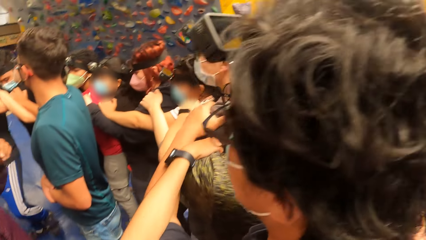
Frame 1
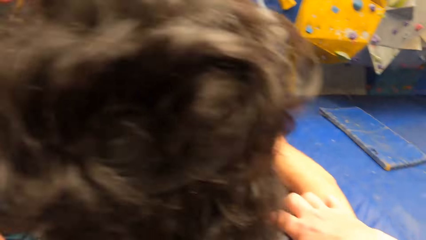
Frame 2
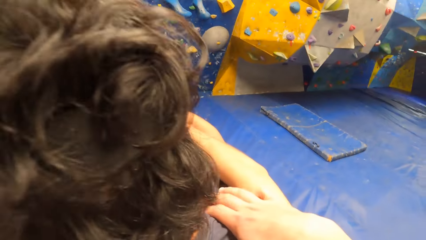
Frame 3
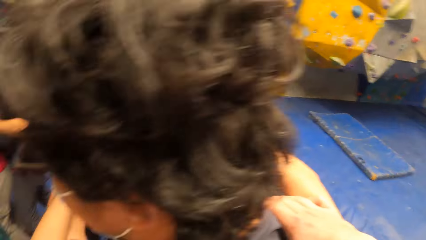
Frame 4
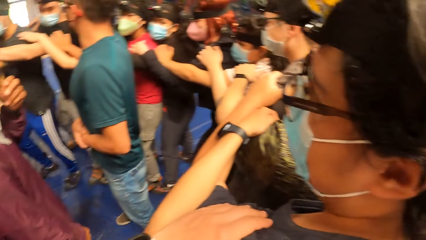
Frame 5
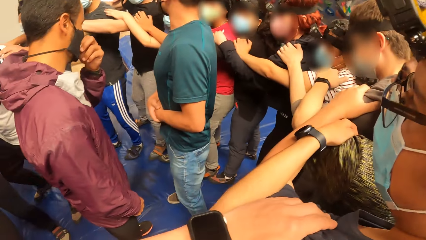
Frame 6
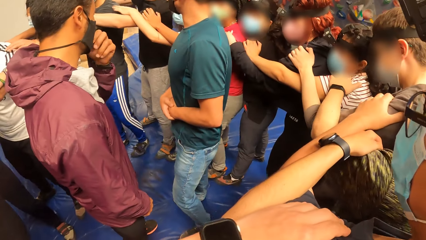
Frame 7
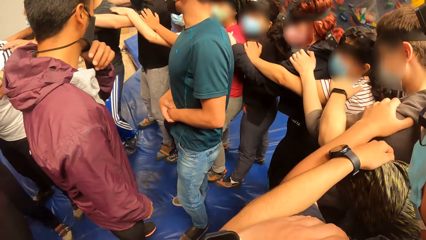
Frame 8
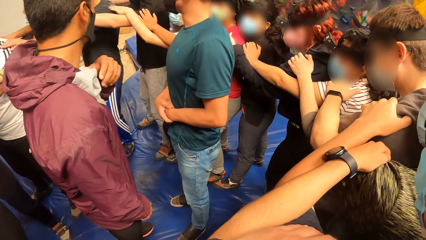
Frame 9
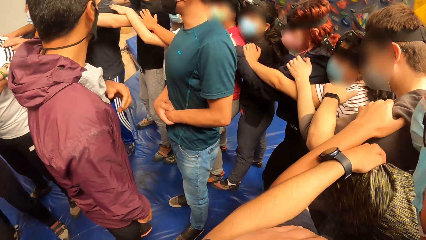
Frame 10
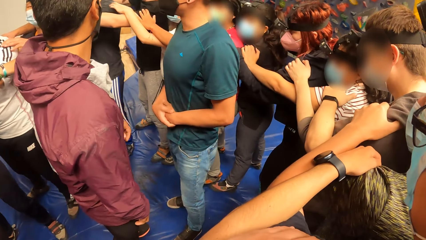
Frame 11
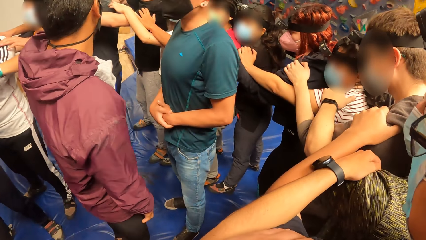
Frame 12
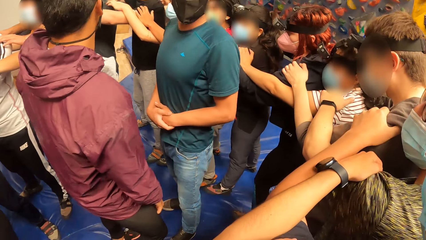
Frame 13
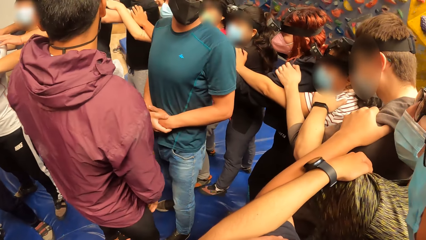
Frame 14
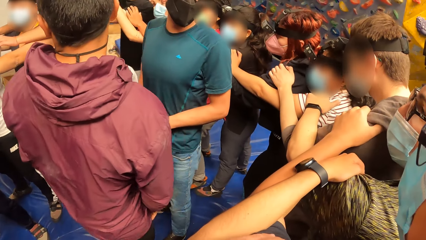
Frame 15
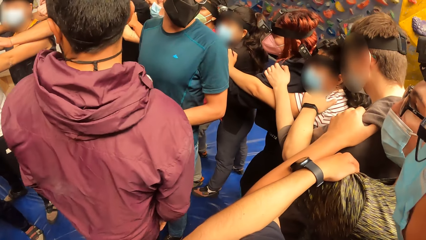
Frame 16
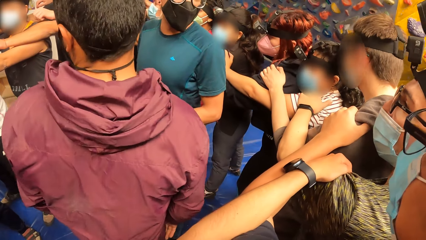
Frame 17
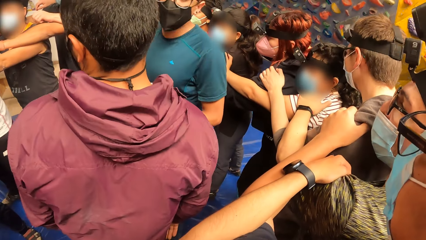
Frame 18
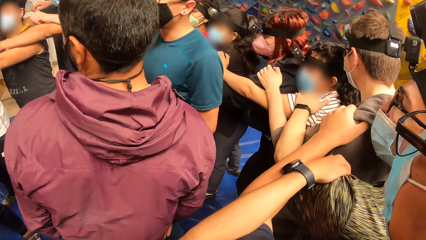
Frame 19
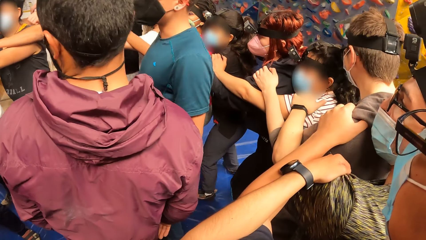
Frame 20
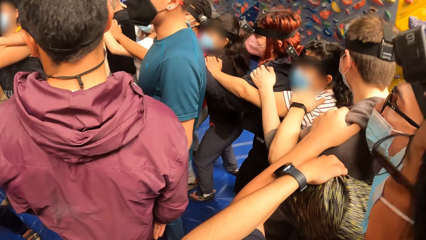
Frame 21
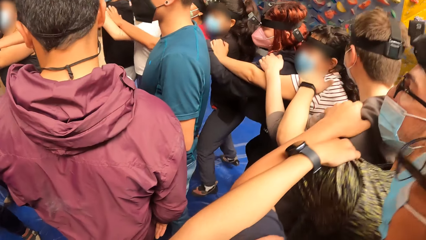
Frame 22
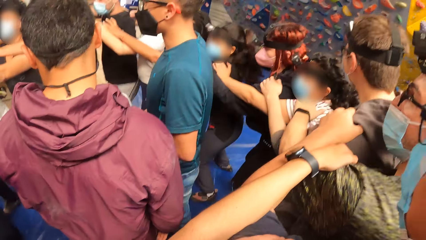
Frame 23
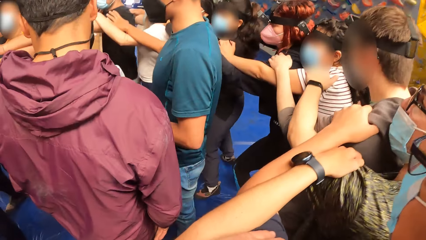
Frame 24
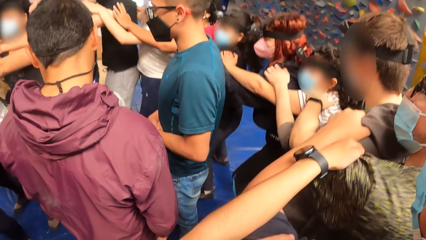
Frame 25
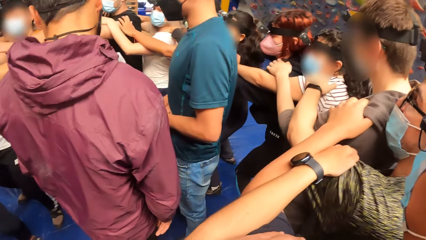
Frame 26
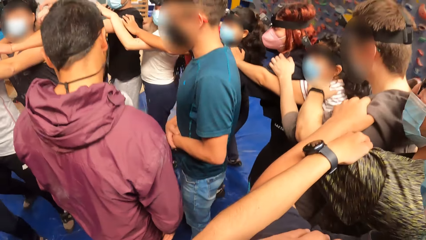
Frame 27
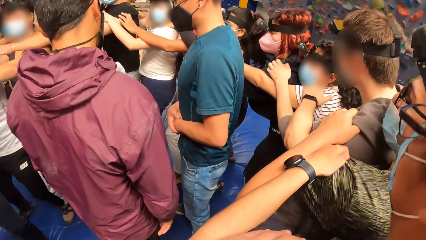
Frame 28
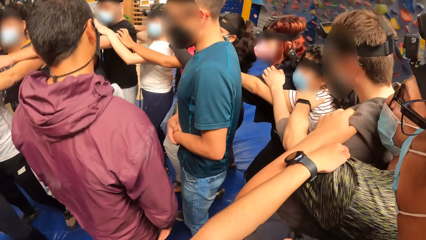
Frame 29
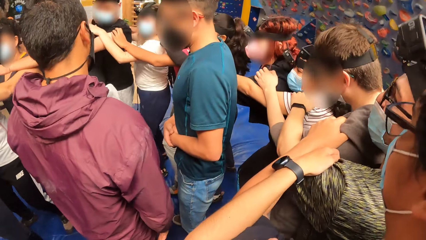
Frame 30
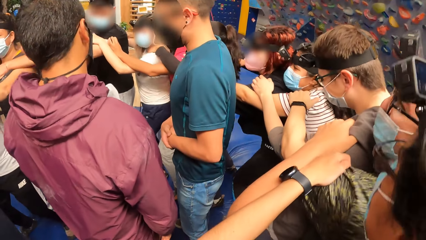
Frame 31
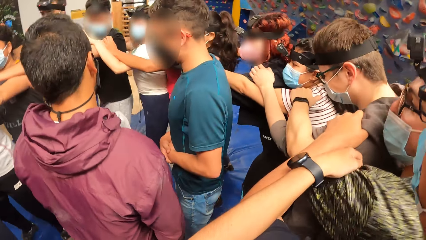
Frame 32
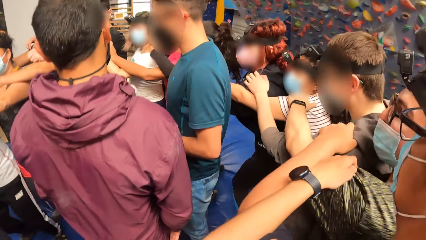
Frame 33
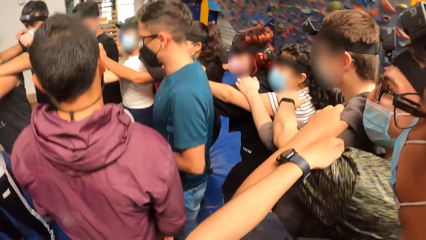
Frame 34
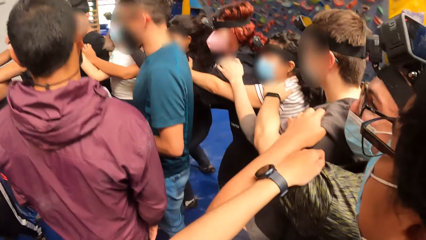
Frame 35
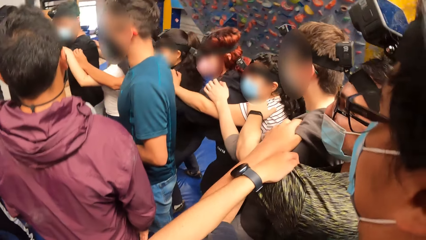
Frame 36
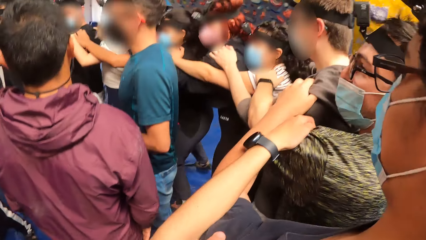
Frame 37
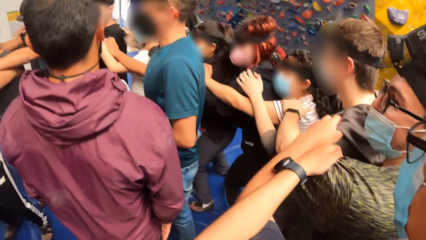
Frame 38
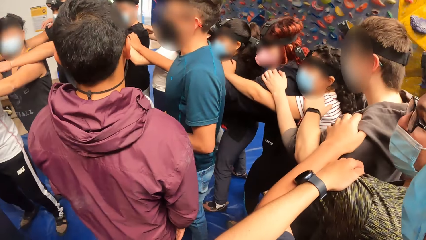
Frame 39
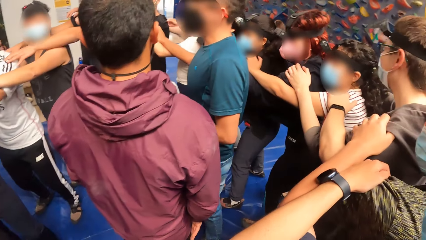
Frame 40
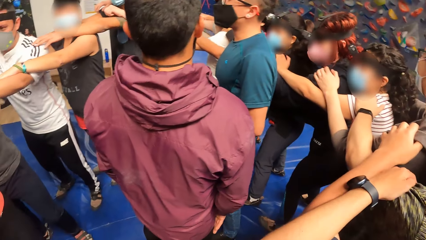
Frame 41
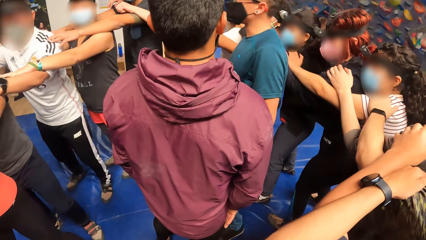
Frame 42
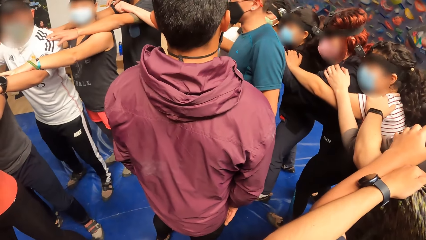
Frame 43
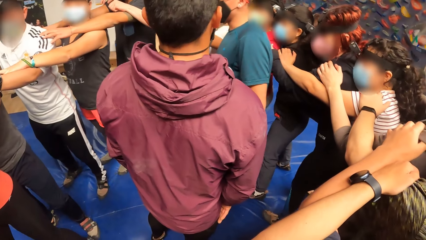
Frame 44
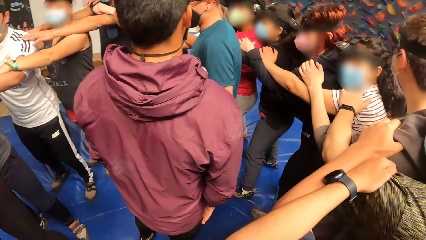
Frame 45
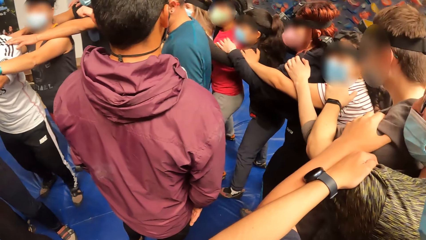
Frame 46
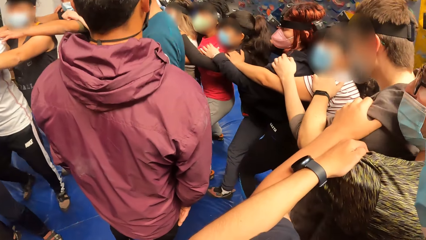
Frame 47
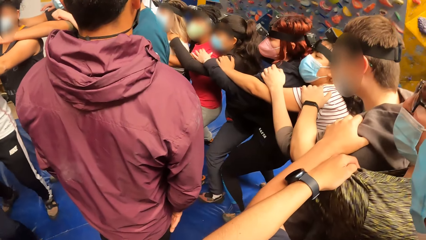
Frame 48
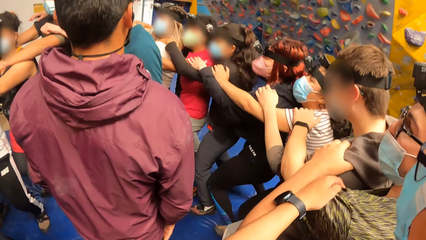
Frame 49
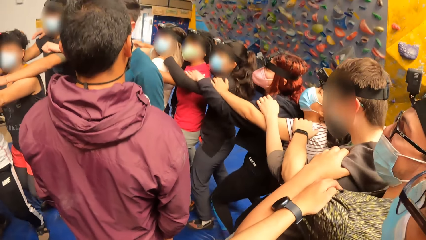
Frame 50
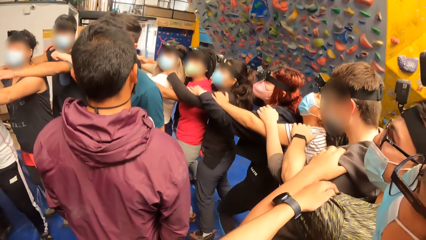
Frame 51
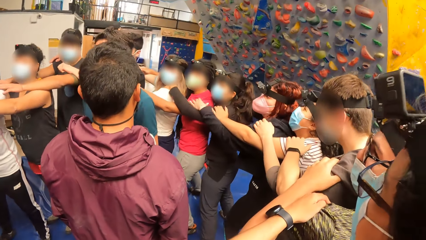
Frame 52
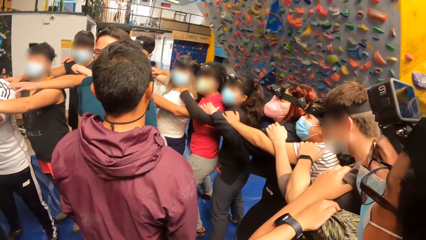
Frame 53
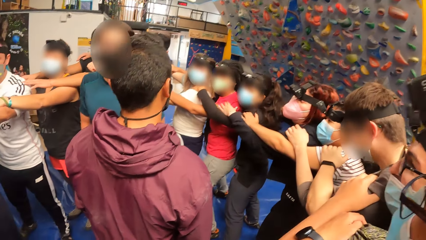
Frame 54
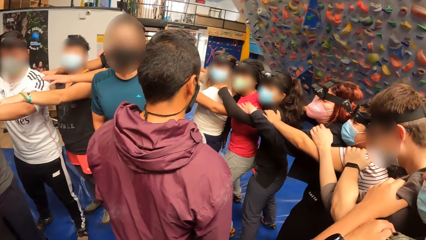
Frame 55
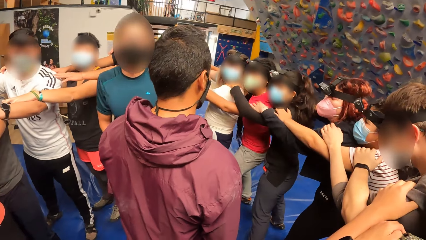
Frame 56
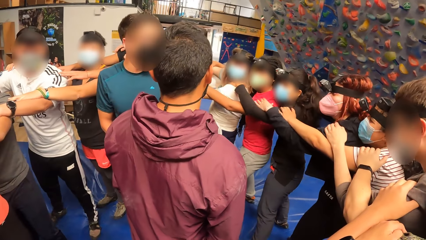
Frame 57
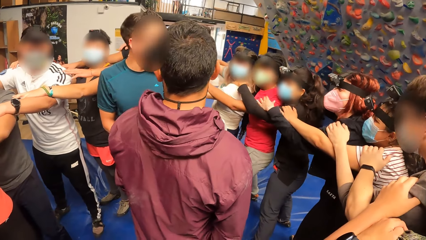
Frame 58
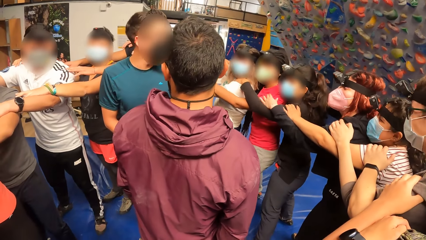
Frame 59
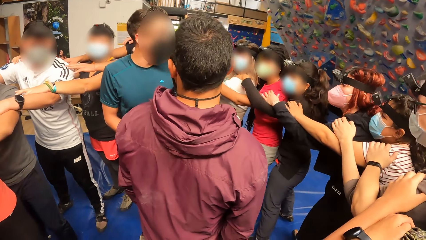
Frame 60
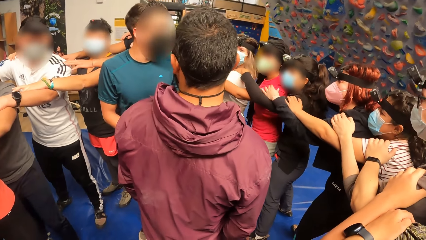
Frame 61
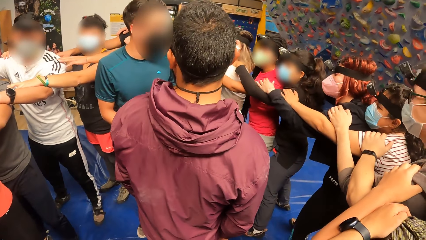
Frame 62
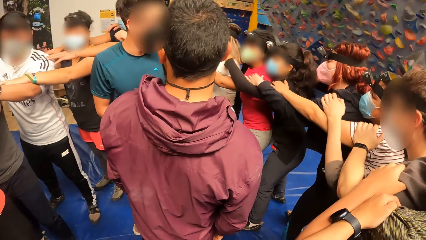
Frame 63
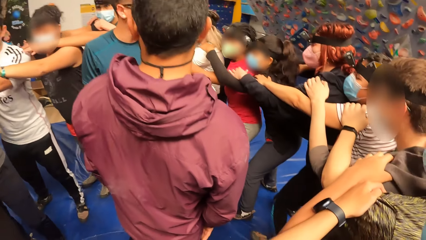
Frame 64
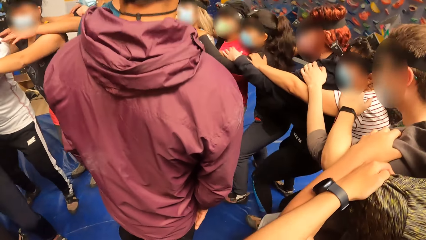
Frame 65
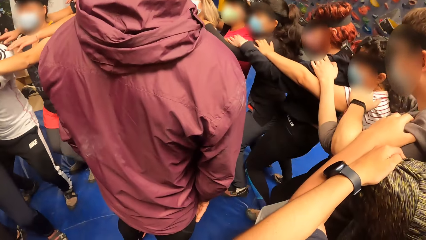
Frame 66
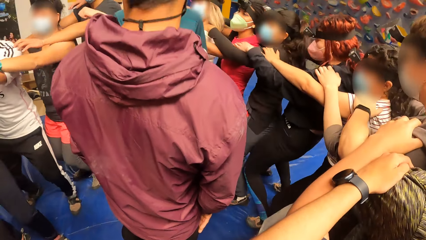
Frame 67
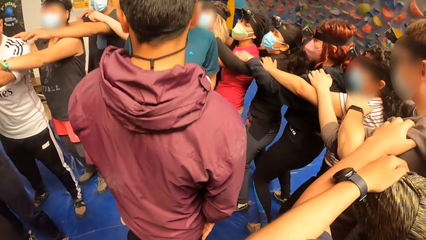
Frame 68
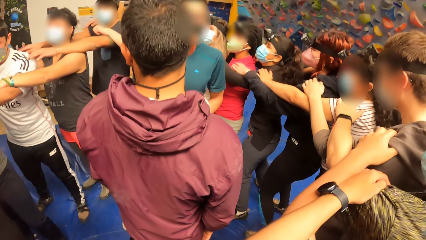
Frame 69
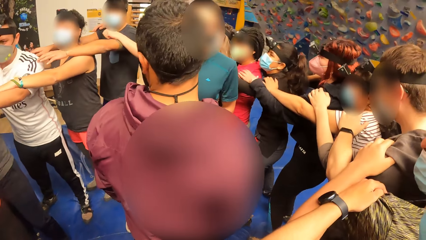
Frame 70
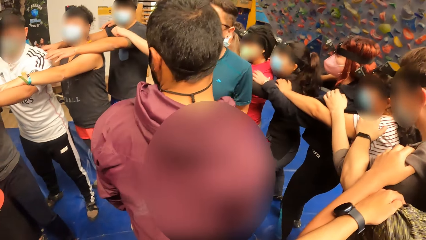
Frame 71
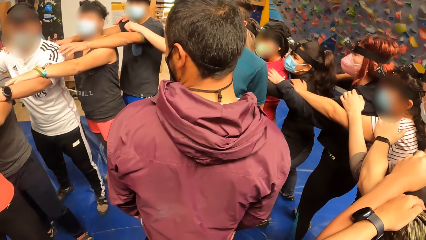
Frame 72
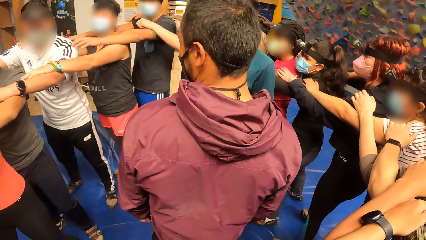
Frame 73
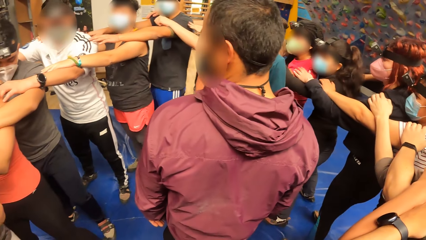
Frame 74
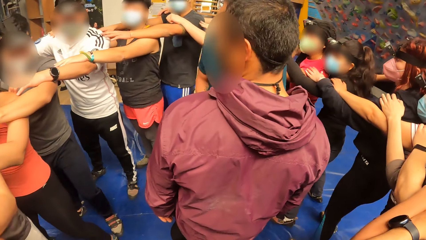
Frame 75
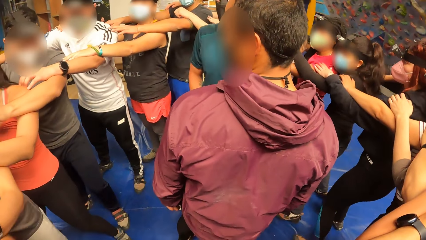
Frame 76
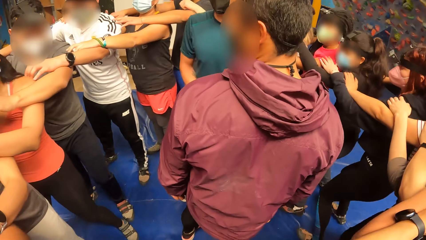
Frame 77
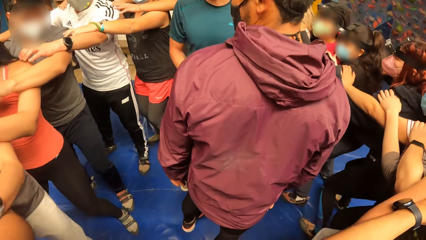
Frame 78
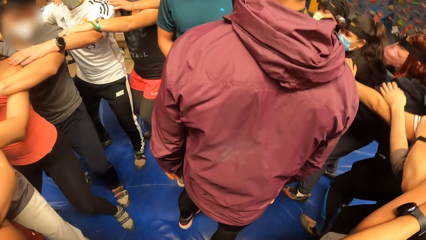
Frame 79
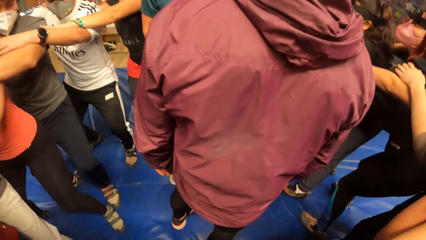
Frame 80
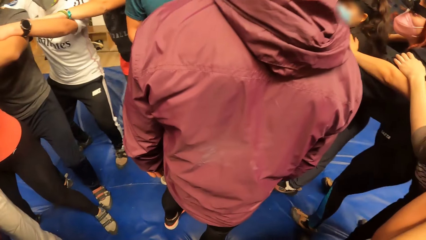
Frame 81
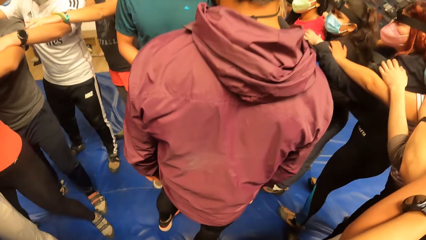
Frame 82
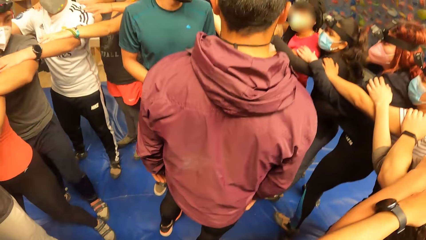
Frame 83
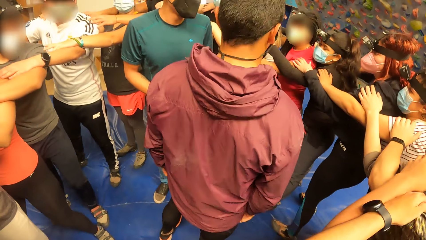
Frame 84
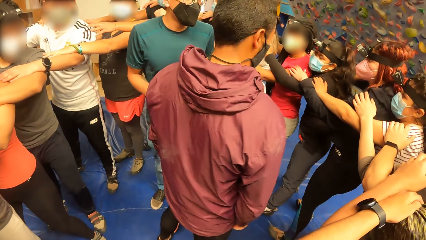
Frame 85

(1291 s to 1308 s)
The camera wearer looks at the instructor. They dance in the room.
